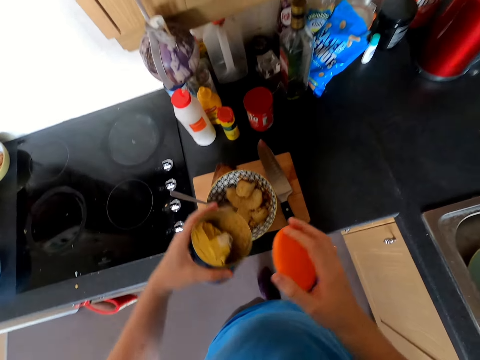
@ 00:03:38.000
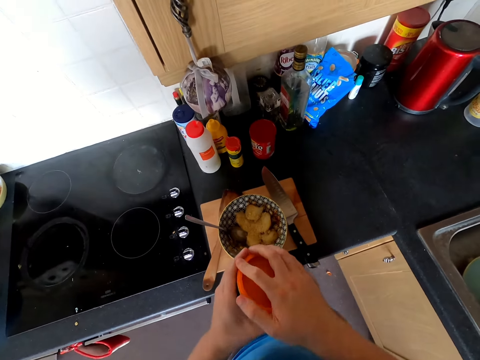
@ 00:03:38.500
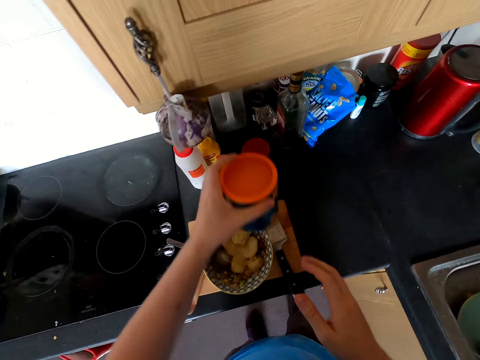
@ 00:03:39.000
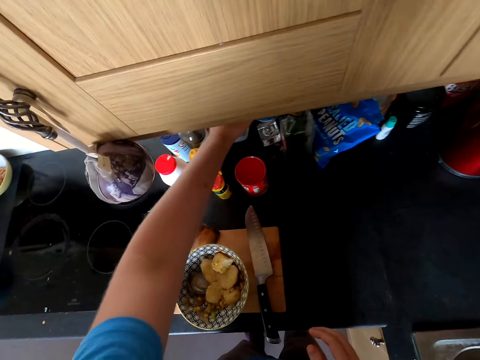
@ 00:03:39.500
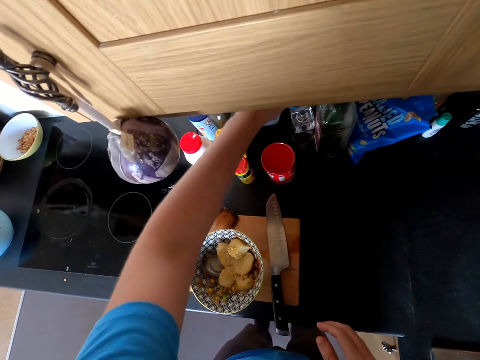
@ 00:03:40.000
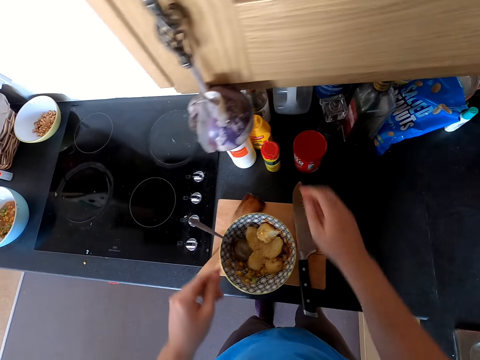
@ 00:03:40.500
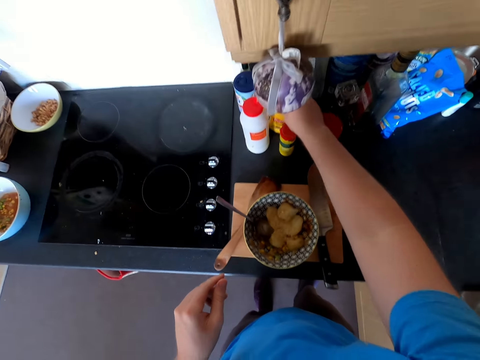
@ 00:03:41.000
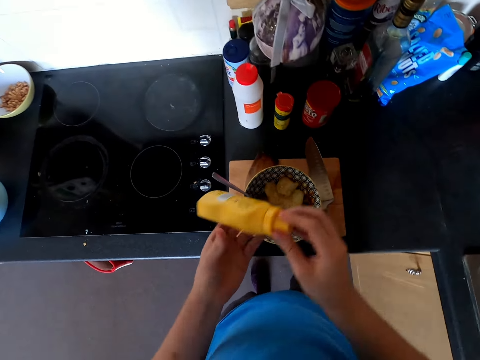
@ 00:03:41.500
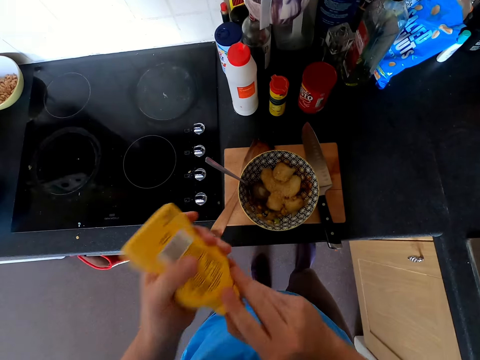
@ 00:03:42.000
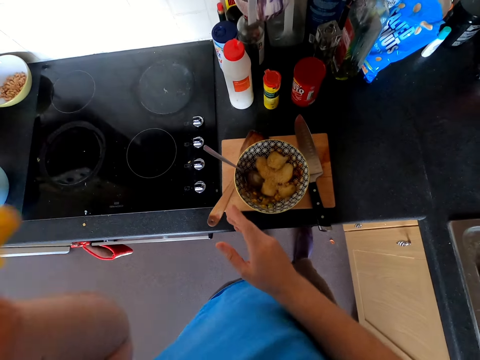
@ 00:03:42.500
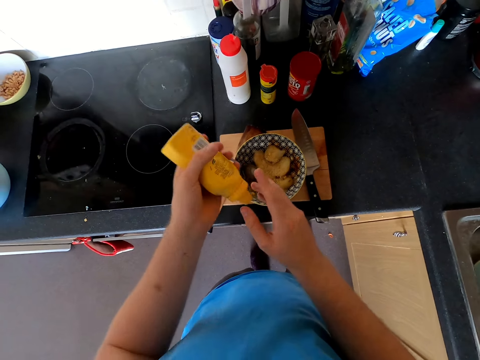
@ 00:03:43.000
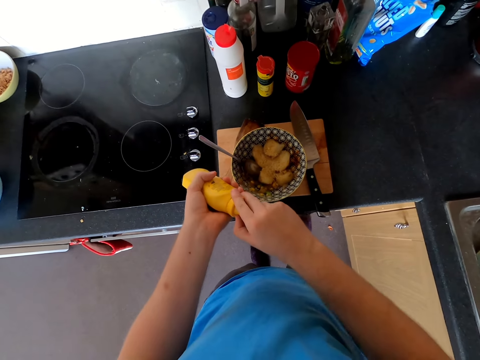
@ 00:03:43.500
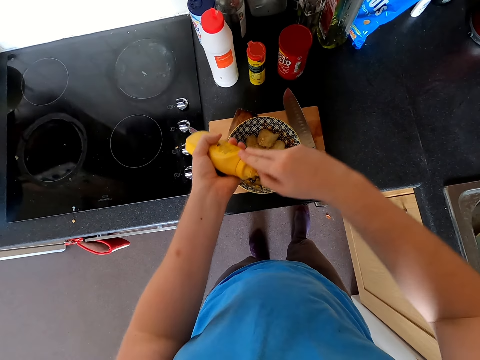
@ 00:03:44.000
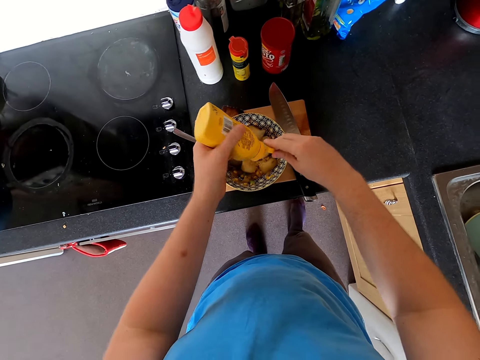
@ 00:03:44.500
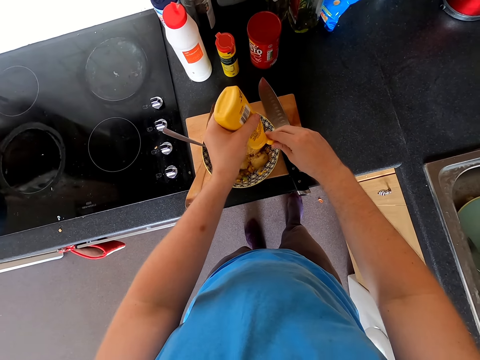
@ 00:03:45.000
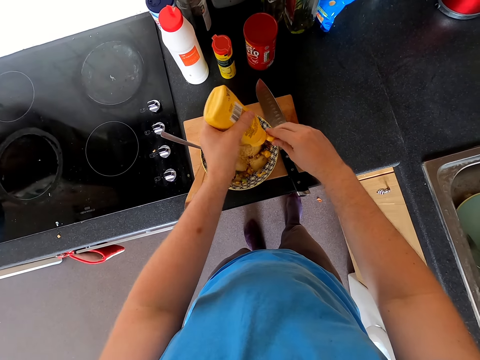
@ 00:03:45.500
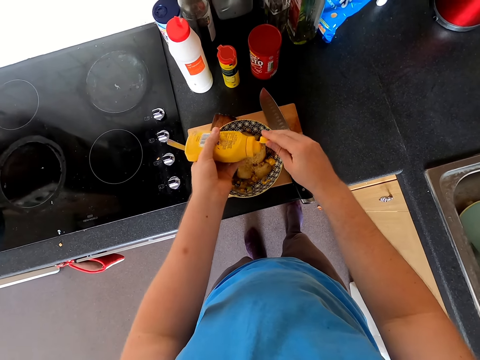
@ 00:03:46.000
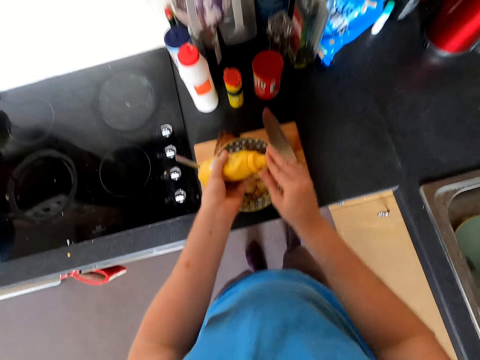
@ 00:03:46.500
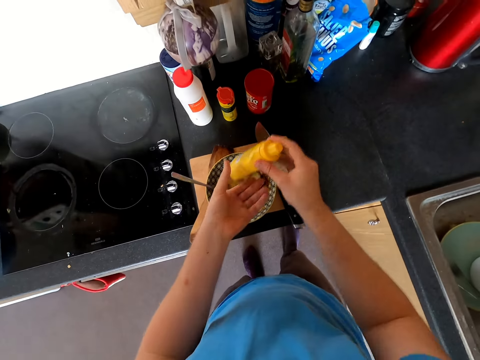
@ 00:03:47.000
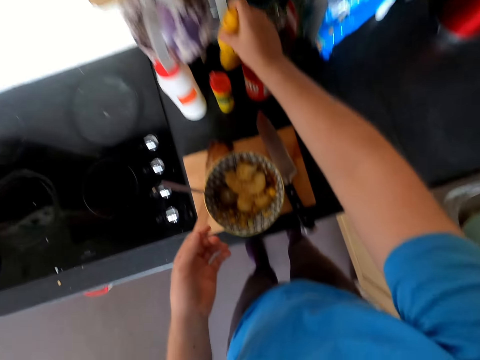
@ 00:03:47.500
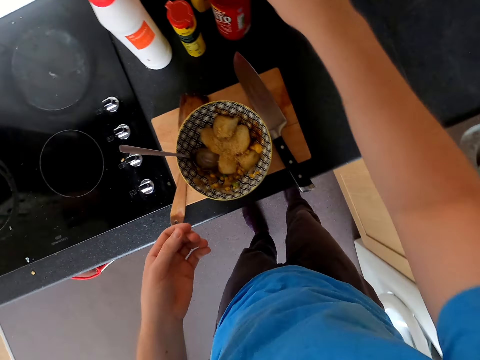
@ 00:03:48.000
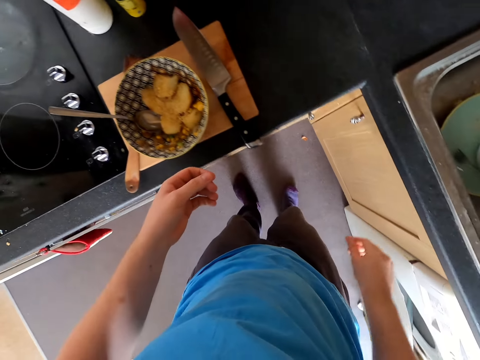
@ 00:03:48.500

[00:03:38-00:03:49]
The camera wearer closes the container. They put back the container. They grab a bottle. They shake the bottle. They open the bottle. They drip mayonnaise on the food. They close the bottle. They place the bottle on the countertop. They look down.

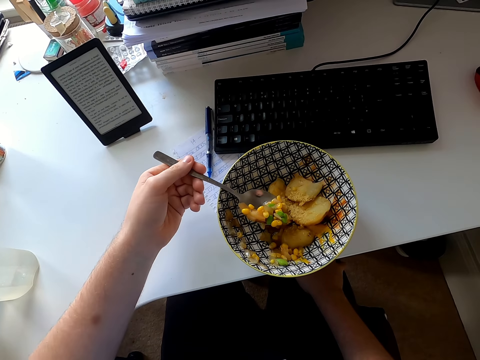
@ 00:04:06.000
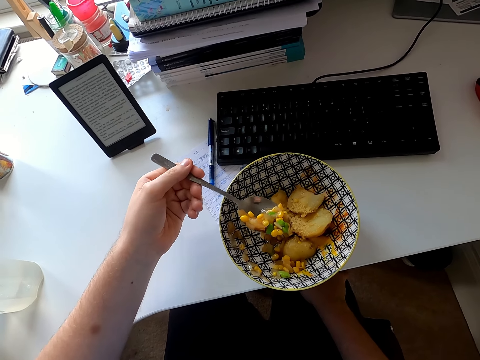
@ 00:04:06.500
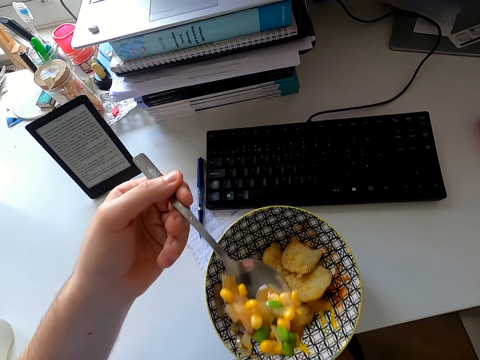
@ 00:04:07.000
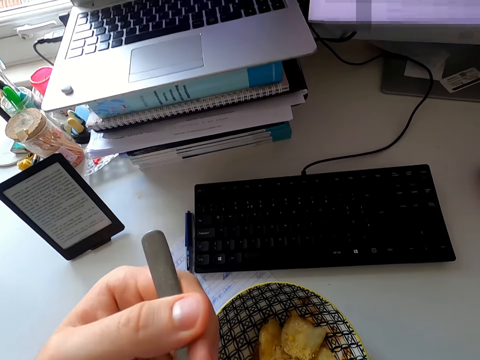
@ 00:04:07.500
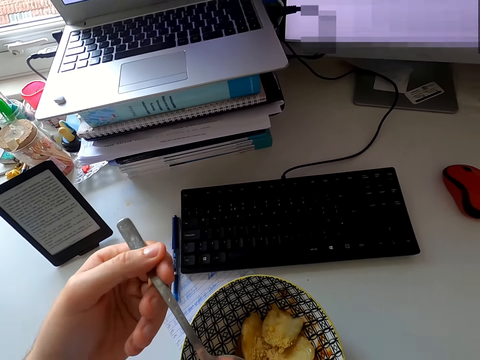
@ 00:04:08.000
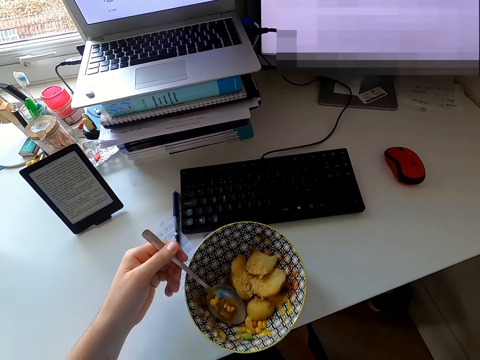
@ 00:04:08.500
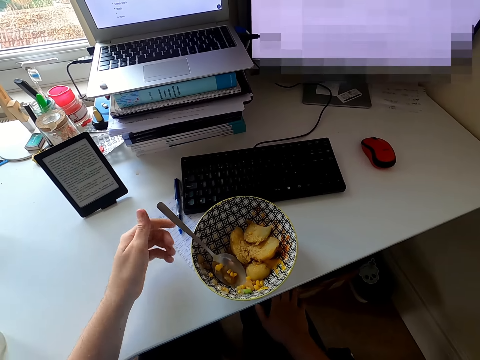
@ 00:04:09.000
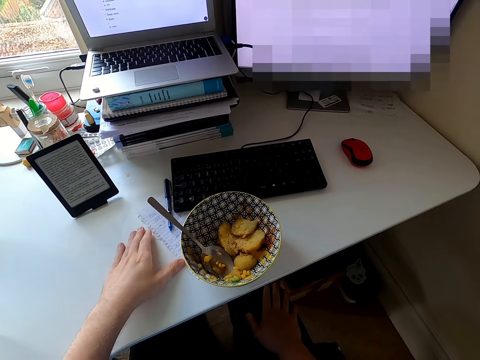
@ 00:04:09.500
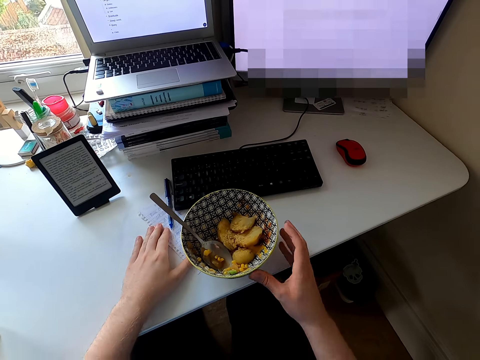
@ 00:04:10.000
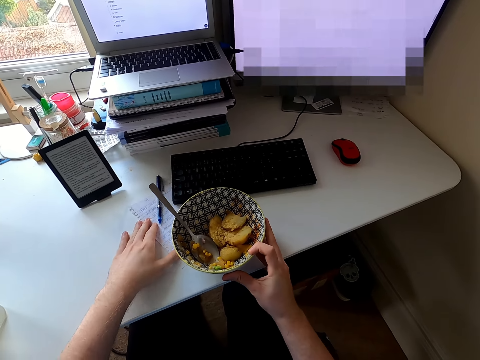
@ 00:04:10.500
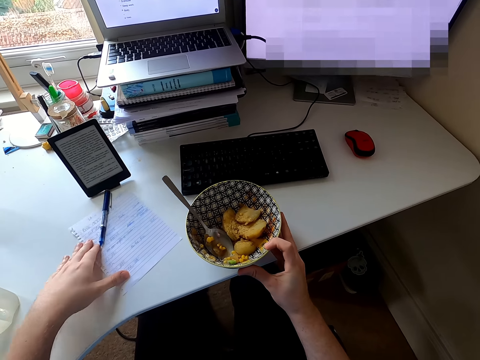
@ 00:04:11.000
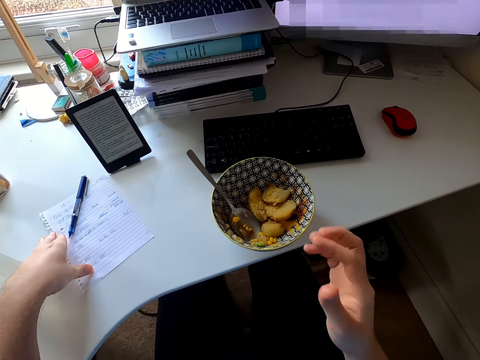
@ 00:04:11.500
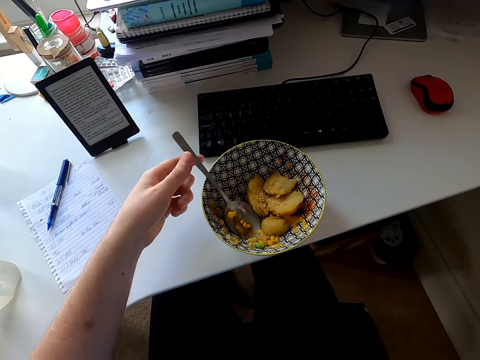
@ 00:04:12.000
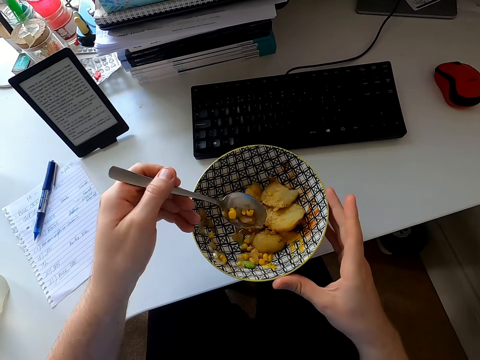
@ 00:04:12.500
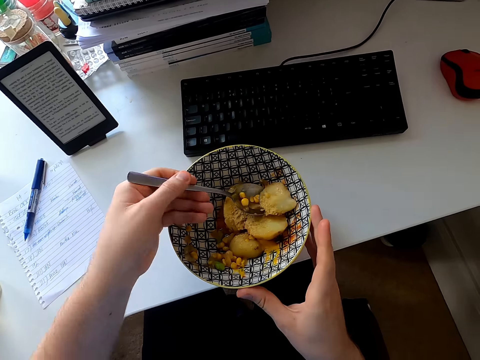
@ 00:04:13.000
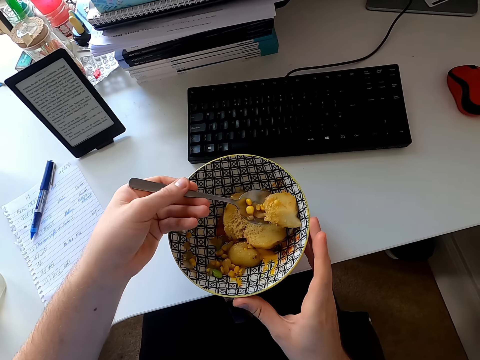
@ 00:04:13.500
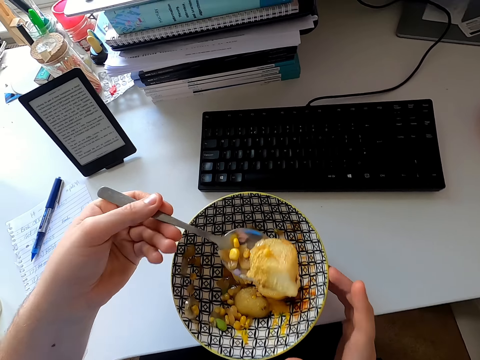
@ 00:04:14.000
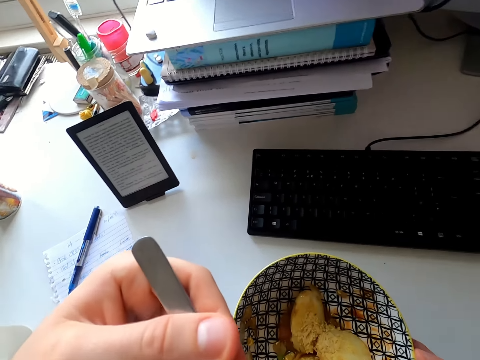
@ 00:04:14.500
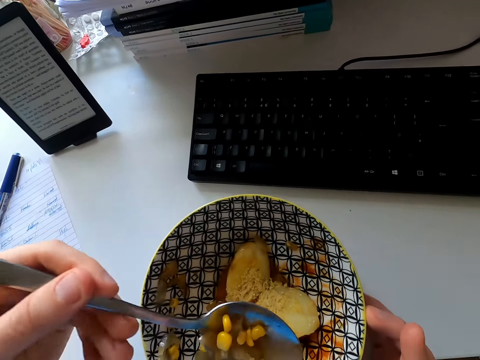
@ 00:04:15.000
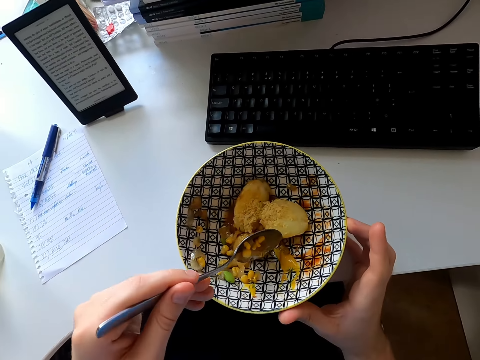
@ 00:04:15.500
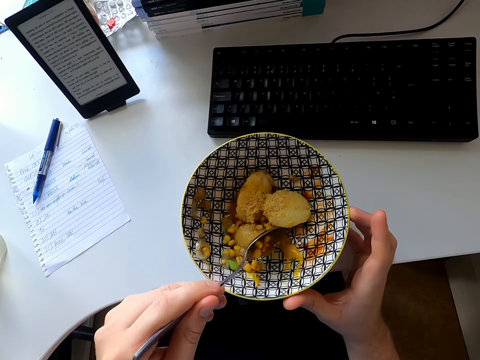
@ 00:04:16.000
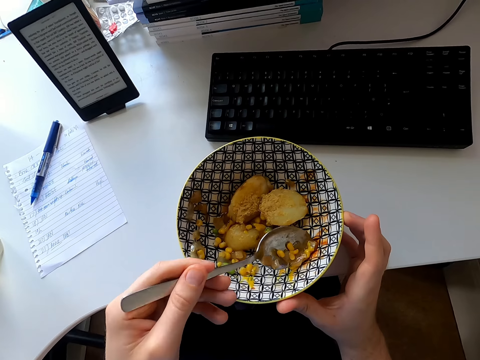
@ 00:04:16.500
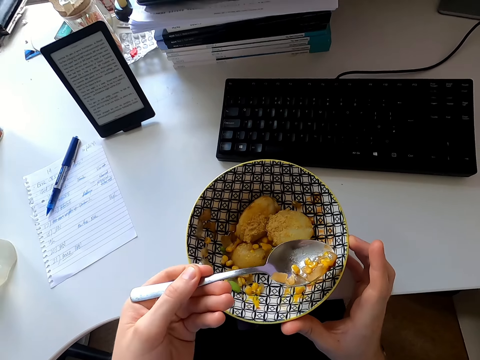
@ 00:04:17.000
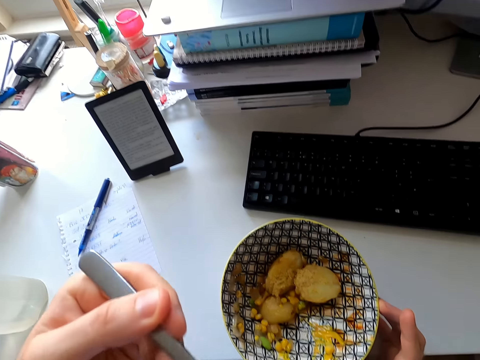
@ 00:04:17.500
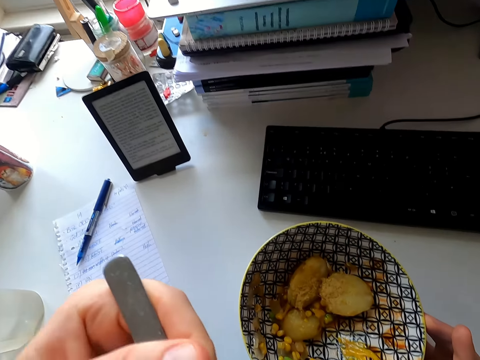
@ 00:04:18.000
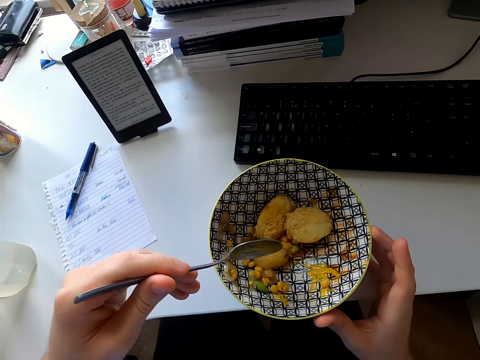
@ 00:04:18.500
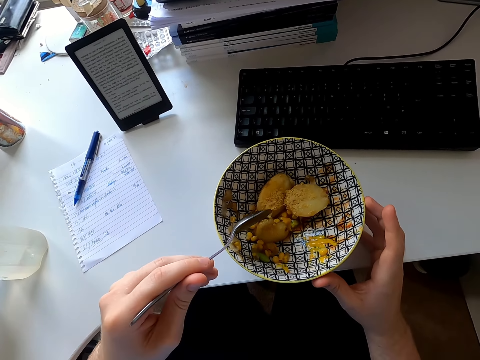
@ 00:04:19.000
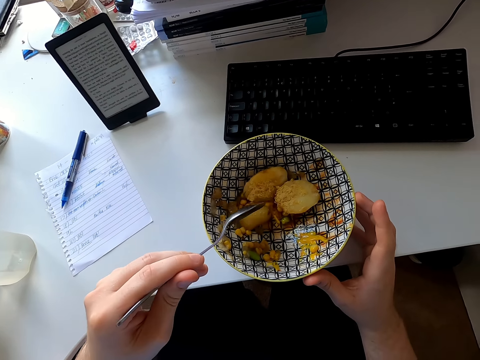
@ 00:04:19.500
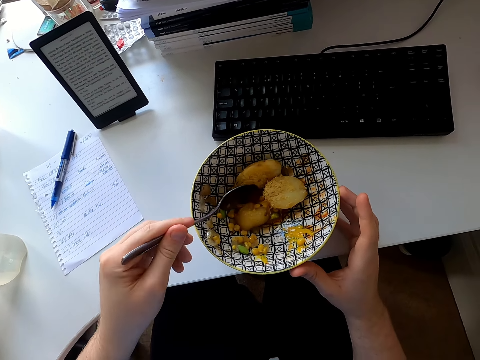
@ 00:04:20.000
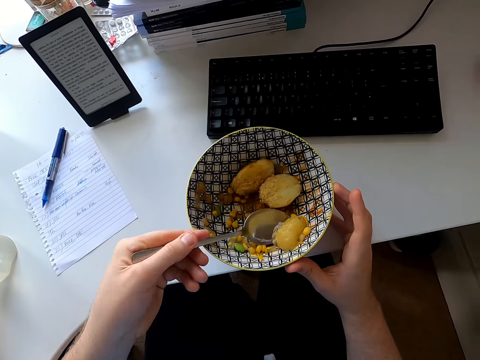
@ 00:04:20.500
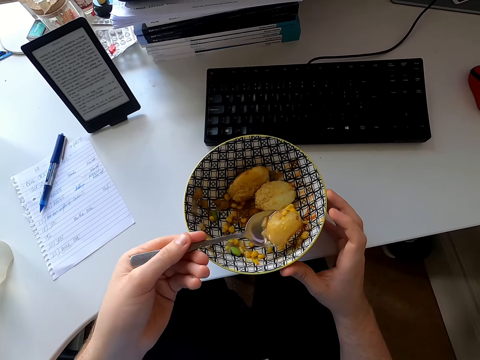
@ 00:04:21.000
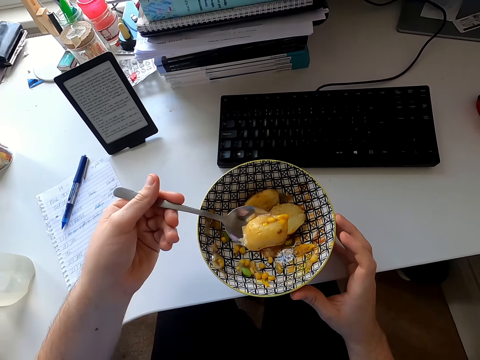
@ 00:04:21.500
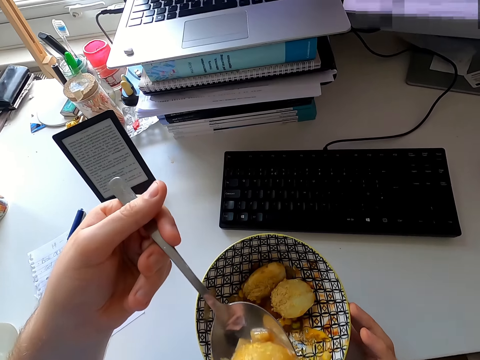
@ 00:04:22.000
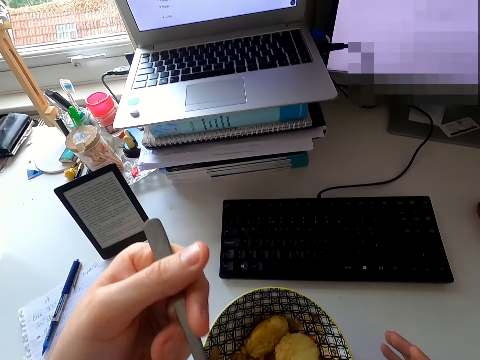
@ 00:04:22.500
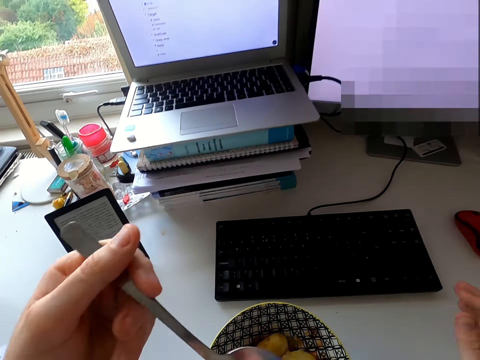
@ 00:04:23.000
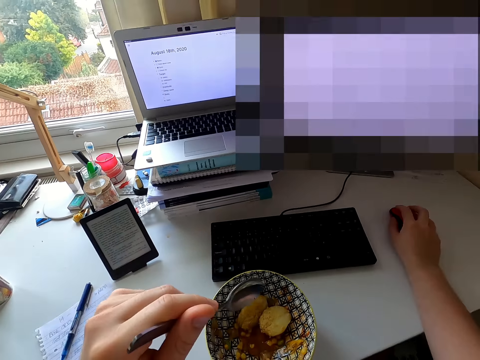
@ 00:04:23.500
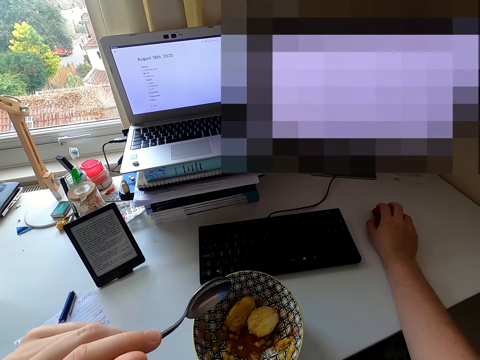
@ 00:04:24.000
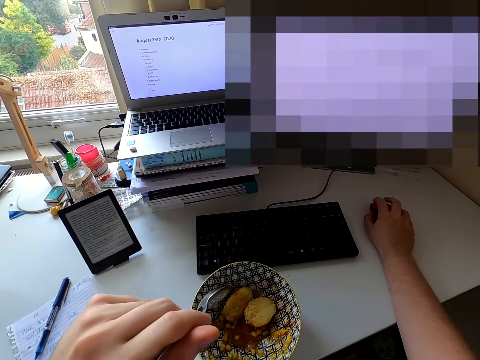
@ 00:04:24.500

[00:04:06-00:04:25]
The camera wearer eats food. They release the hand from the spoon. They touch the paper on the table. They move the bowl. They pull the paper under the bowl. They hold the spoon. They pick up the potato. They eat the potato. They scoop food with the spoon. They eat food. They pick up a potato in the bowl. They eat the potato. They move the mouse wheel.
